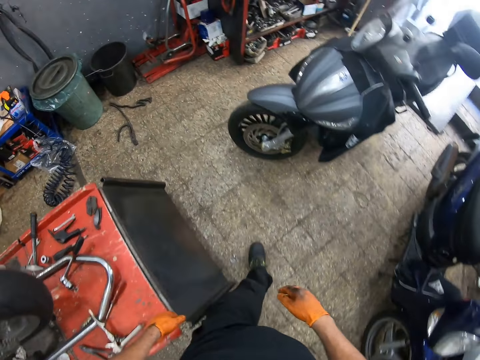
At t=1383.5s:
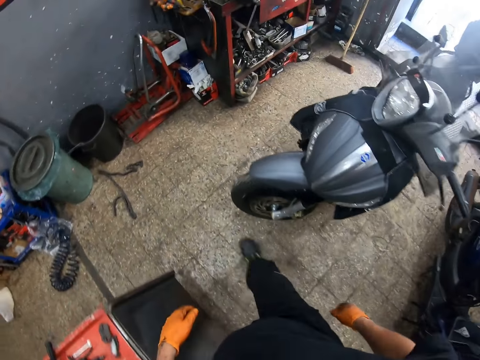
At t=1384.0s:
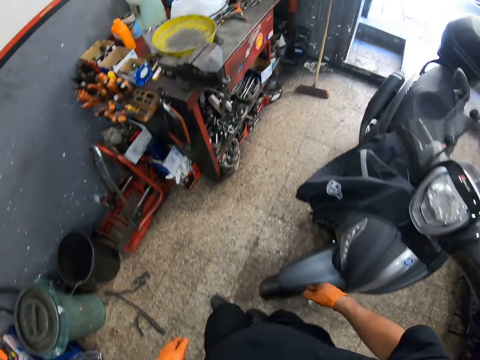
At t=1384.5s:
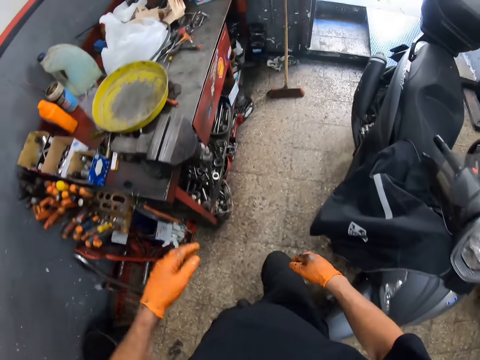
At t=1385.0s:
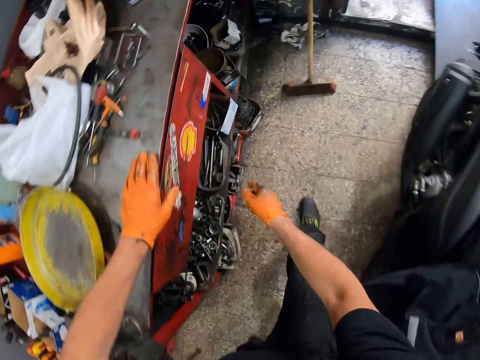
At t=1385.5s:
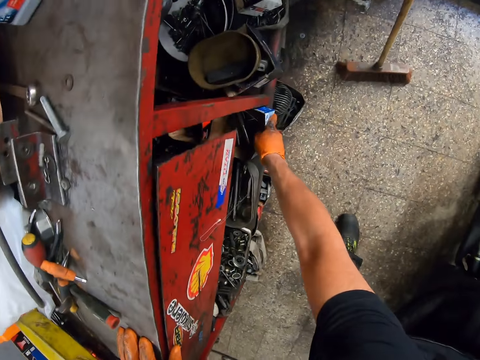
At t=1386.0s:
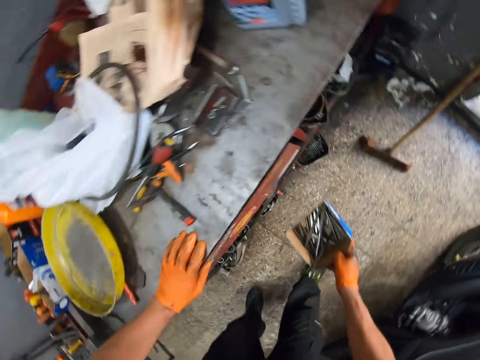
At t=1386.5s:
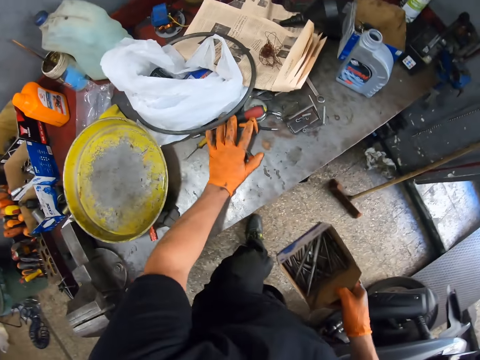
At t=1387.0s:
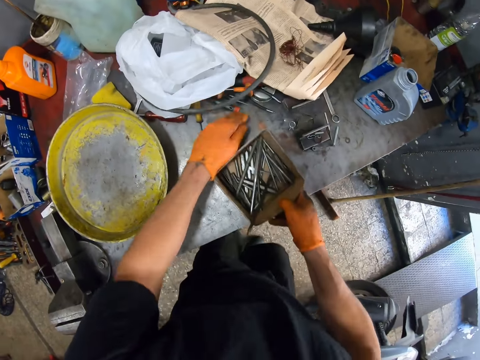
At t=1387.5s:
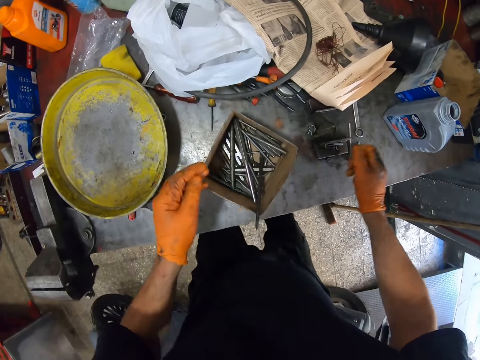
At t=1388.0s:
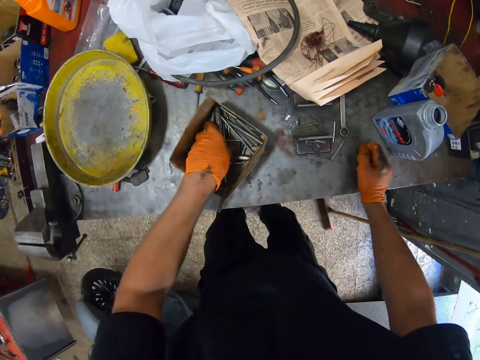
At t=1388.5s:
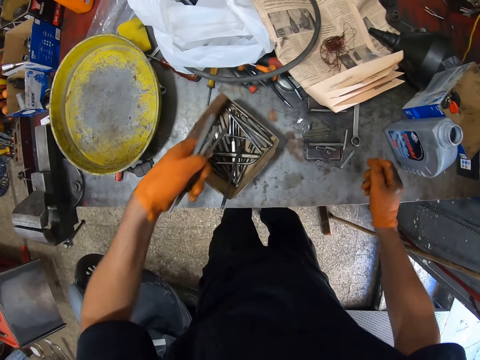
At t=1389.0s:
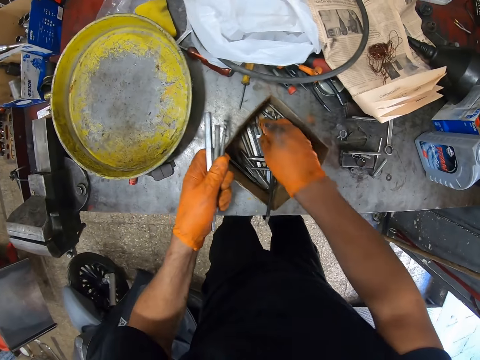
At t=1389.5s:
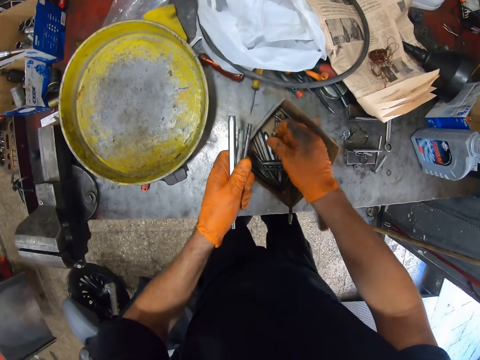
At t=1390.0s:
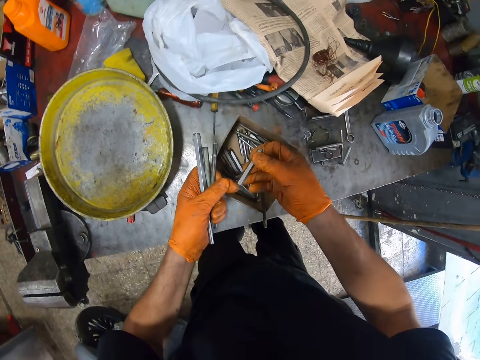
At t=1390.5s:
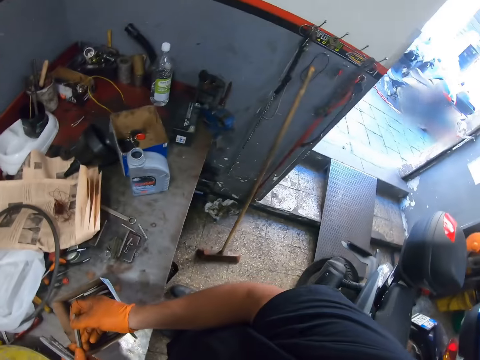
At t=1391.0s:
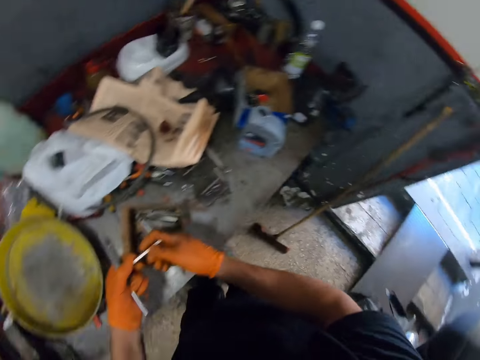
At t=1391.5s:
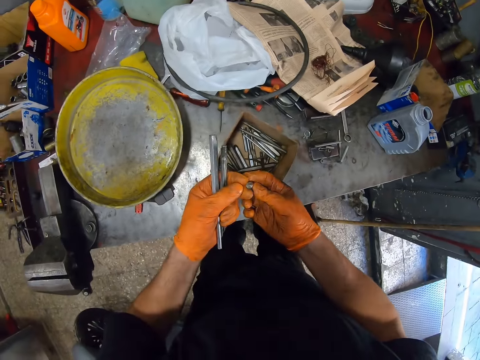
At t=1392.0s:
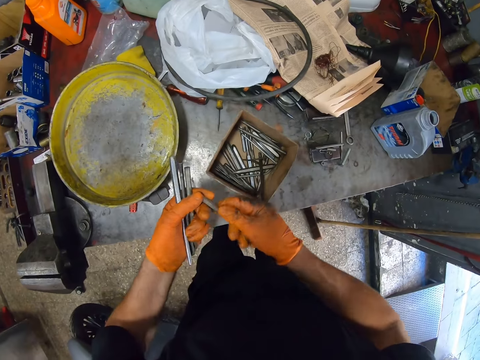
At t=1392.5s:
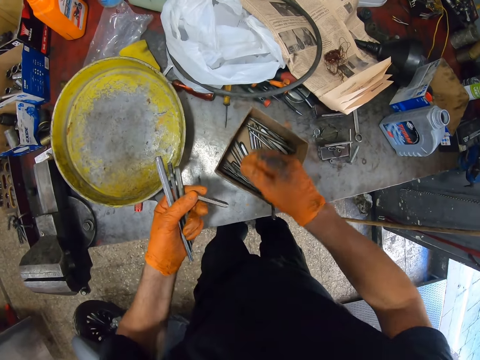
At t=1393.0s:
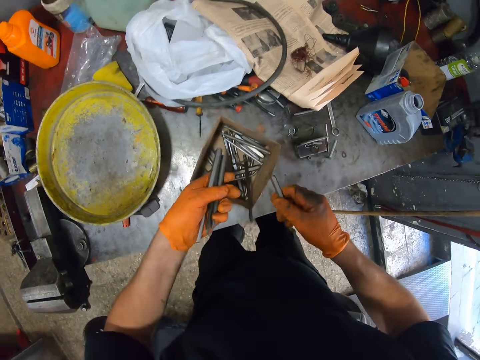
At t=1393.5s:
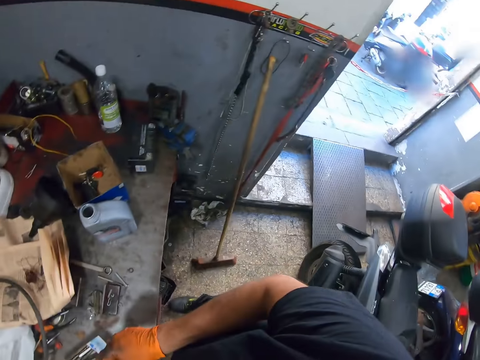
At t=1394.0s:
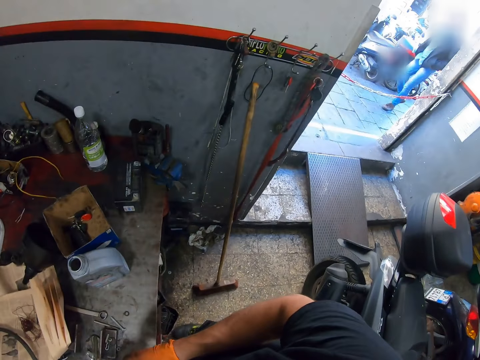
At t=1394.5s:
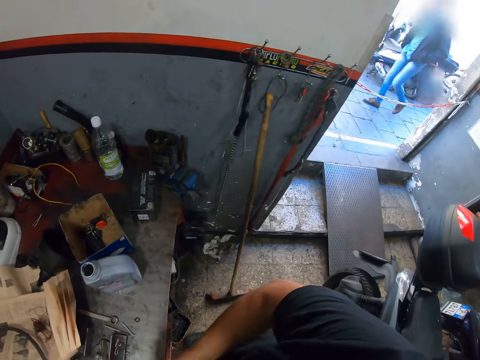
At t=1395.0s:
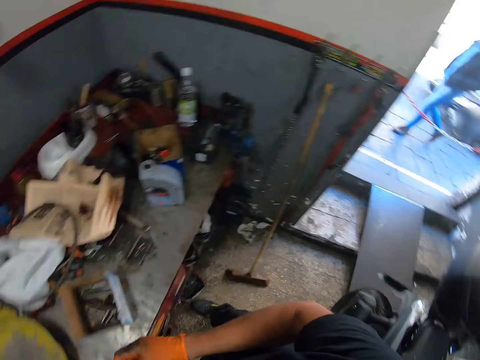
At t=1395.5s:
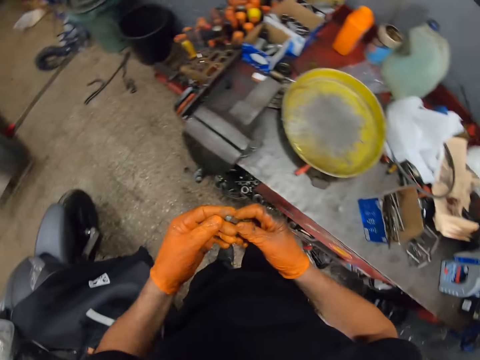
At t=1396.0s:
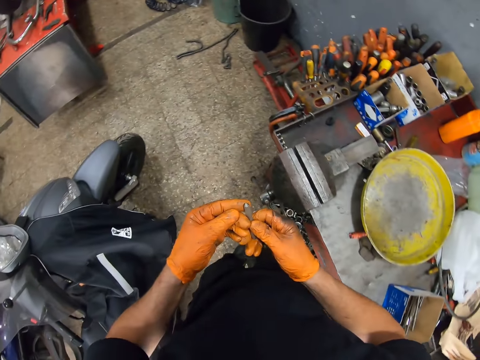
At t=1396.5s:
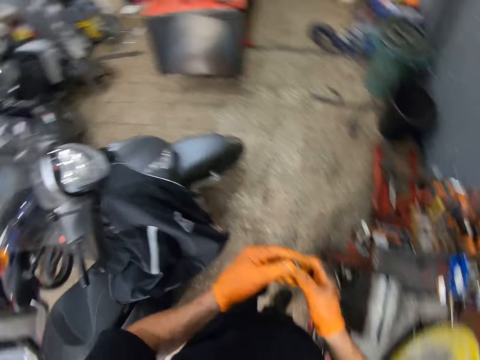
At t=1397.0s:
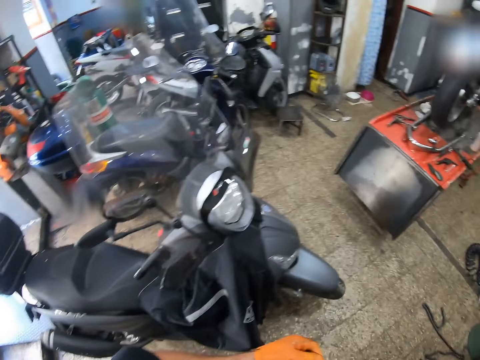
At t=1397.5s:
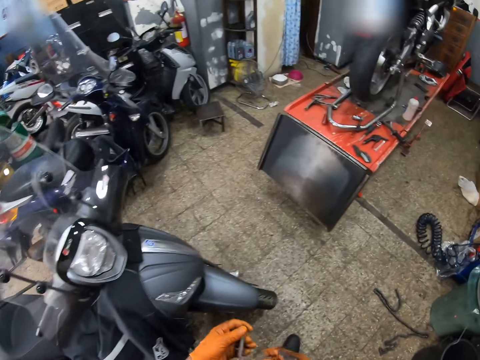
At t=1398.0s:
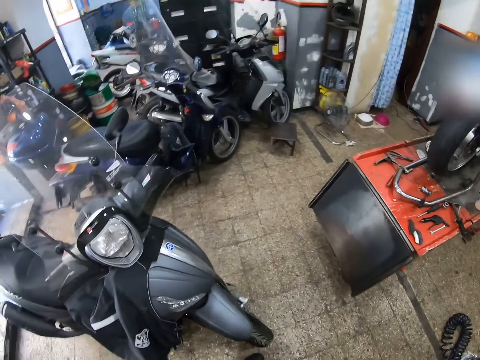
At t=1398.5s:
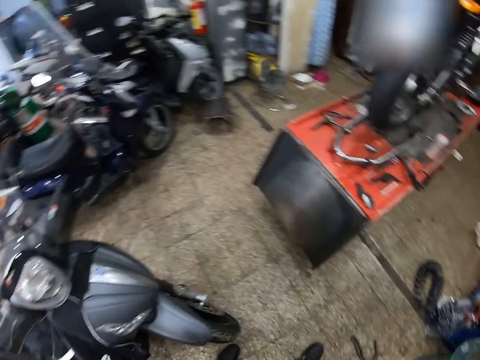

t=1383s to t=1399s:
The camera wearer walks towards a workbench. He picks up a metal box or cardboard box from the workbench with his right gloved hand. He pushes the tools. He drops the box on the workbench with both his gloved hands. He picks up metals from the box with his left gloved hand. He picks up metals from the box with his right gloved hand. He looks around. A man walks past the workshop. The camera wearer holds the metal with both his gloved hands. He looks around the garage.

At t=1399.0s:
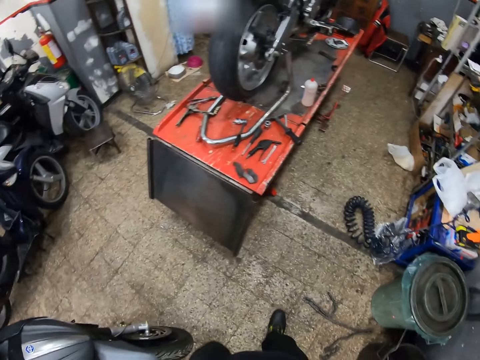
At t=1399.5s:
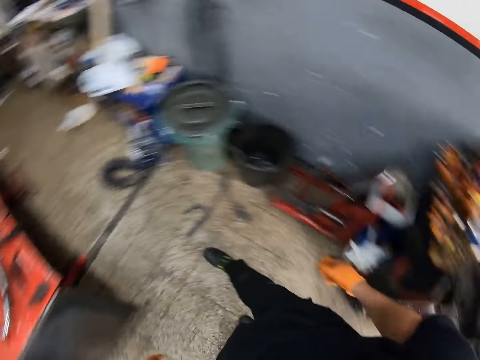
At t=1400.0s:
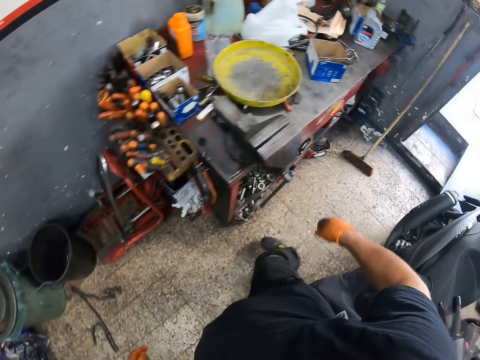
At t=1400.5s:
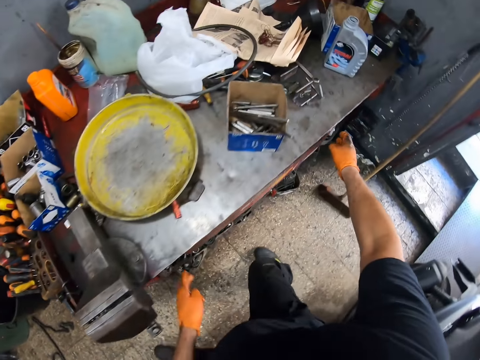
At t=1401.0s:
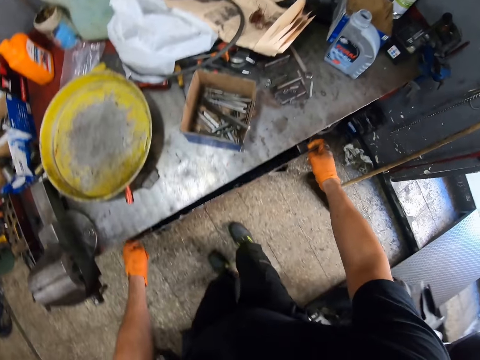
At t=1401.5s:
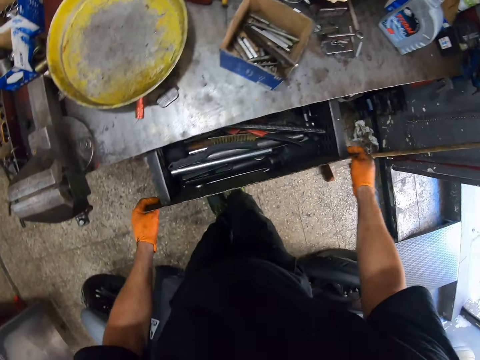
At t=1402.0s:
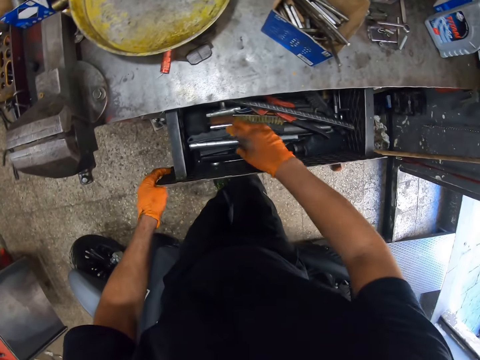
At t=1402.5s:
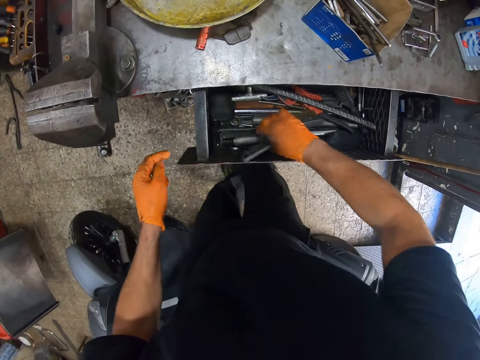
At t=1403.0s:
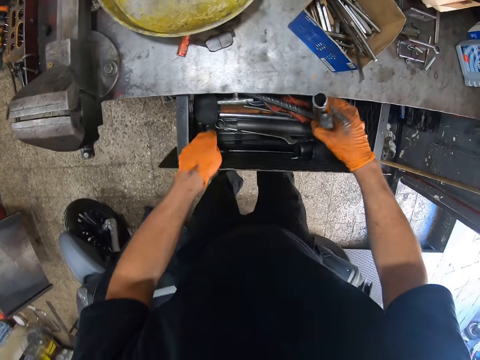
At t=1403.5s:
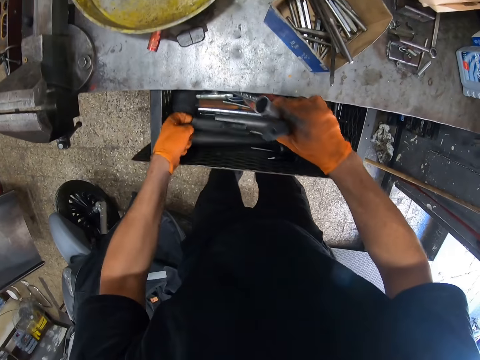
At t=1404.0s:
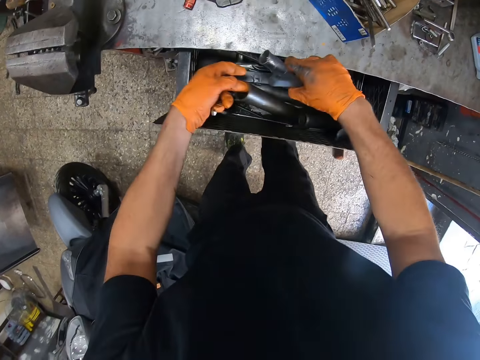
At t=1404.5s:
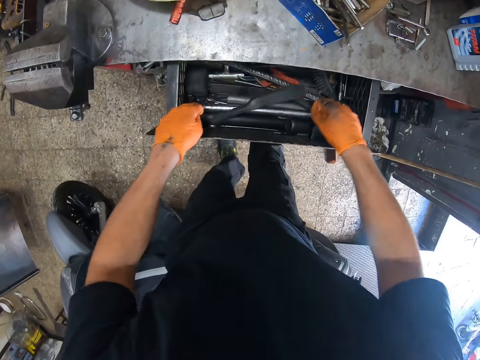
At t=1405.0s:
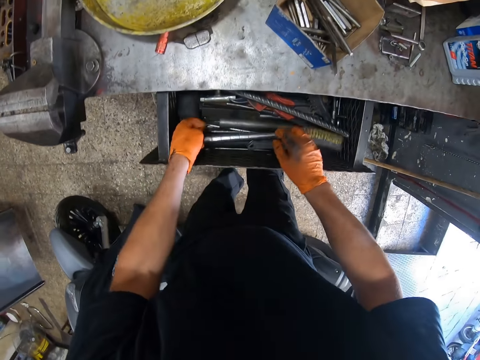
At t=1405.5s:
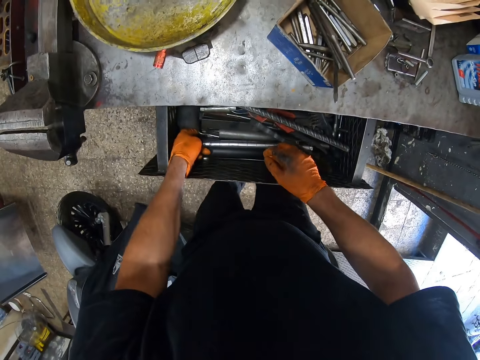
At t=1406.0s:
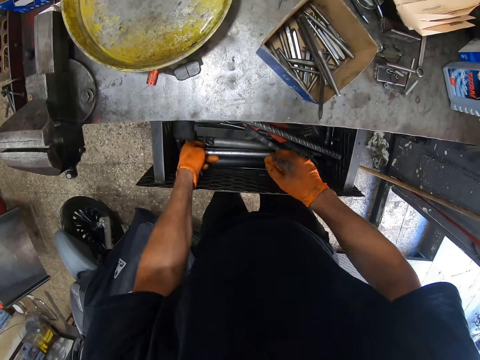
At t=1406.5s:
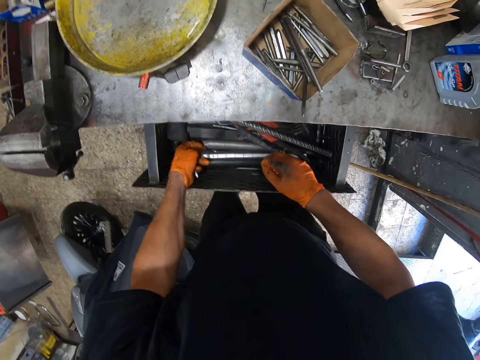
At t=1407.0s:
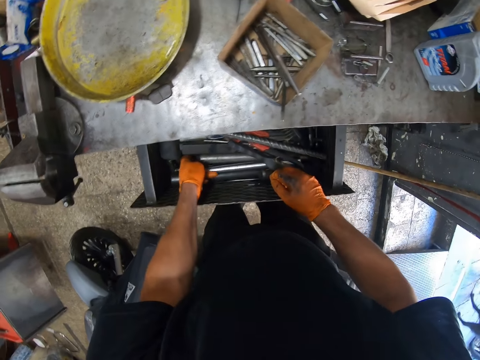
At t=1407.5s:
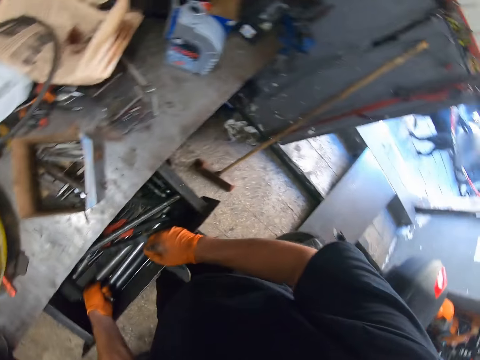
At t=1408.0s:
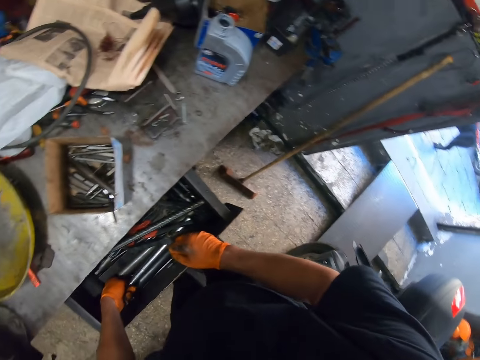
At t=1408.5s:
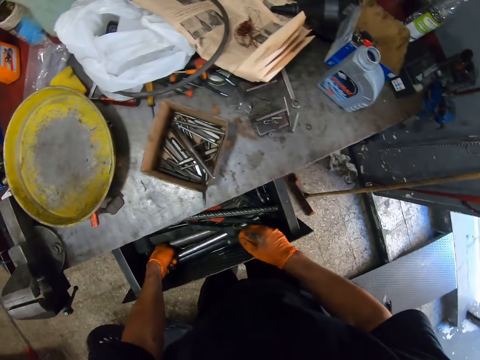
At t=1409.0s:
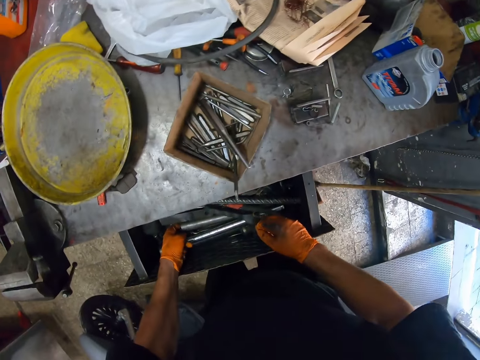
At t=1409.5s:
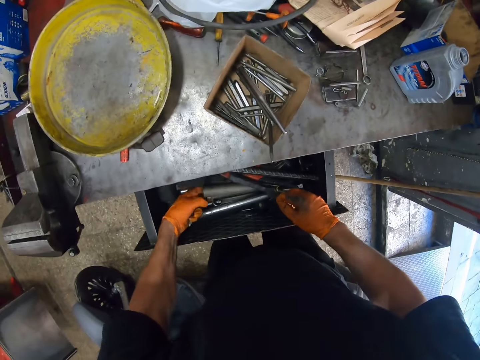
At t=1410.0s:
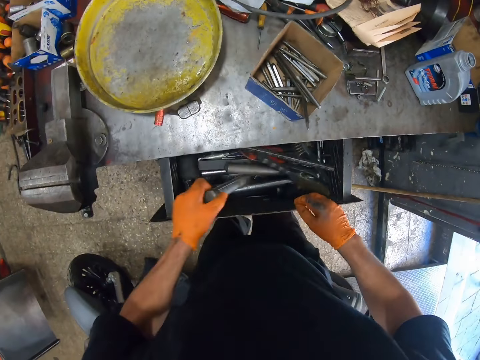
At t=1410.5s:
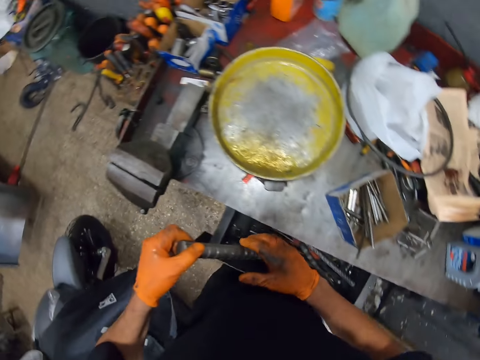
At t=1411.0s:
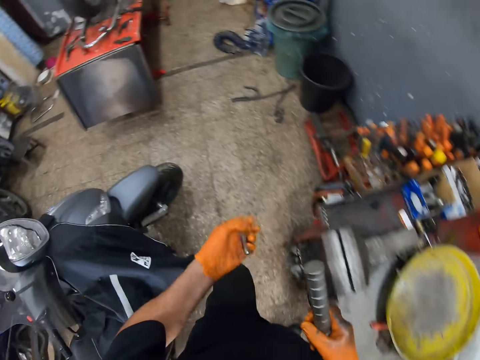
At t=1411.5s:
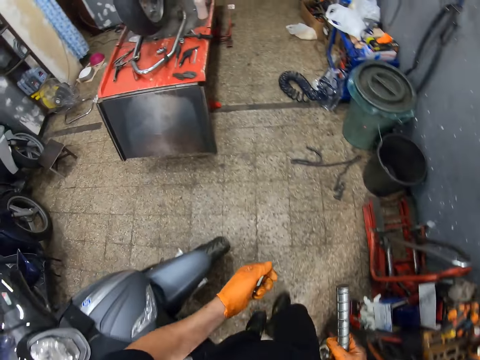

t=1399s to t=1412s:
The camera wearer opens the workbench drawer with both his gloved hands. He picks up metals from the workbench drawer with his right gloved hand. He picks up metals from the workbench drawer with his left gloved hand. He pushes the tools. He drops the metals in the workbench drawer with both his gloved hands. He looks around. He picks up a metal from the workbench drawer with his left gloved hand. He holds the metal with both his gloved hands.
